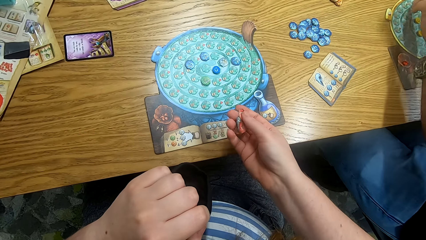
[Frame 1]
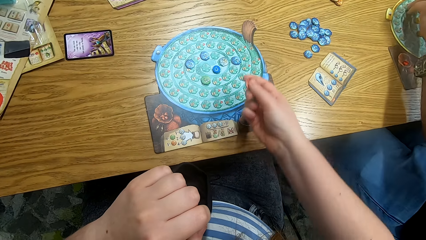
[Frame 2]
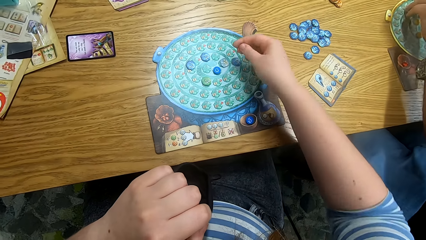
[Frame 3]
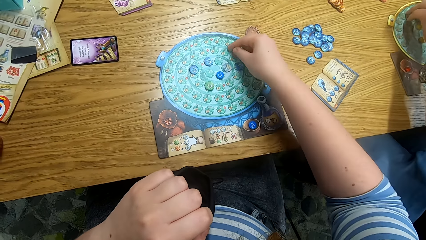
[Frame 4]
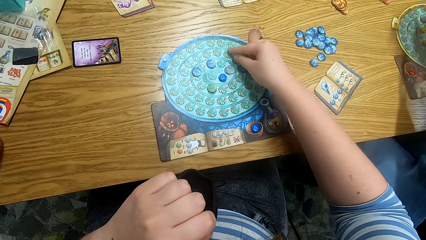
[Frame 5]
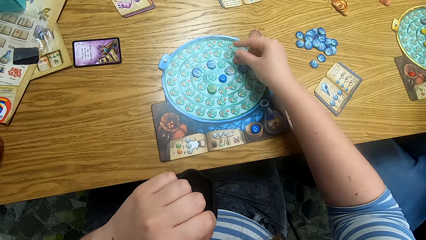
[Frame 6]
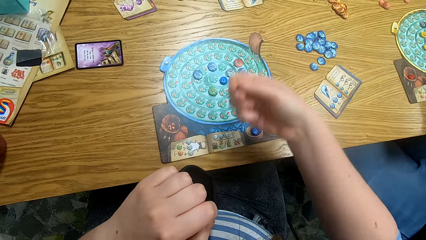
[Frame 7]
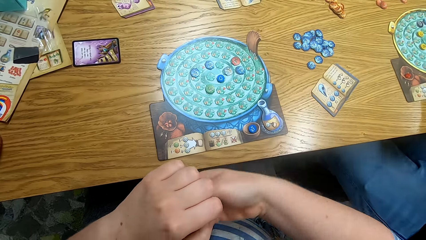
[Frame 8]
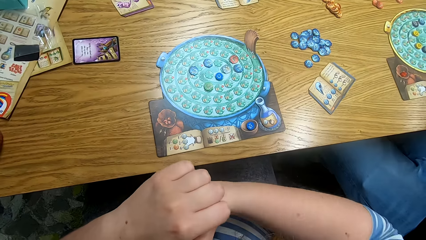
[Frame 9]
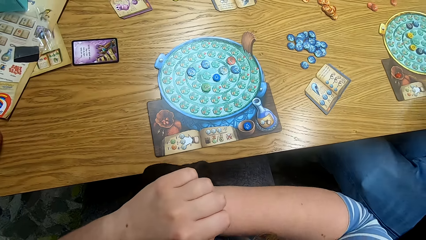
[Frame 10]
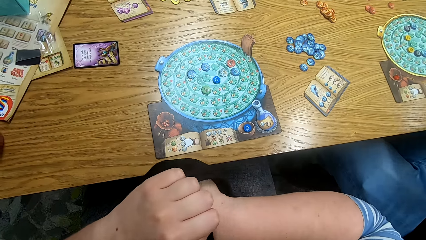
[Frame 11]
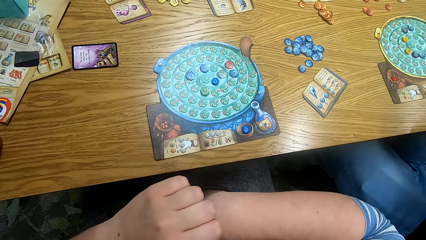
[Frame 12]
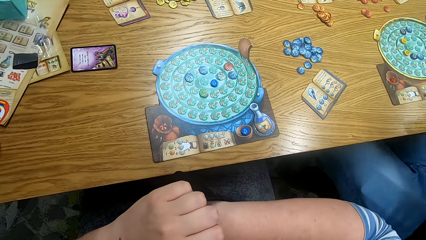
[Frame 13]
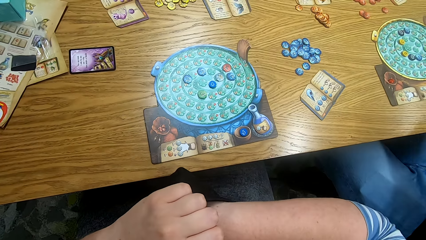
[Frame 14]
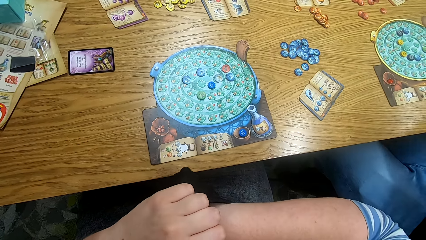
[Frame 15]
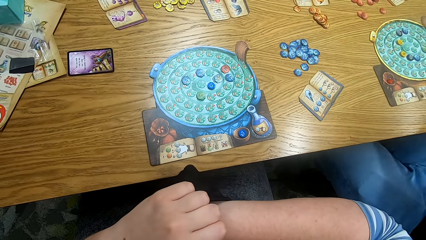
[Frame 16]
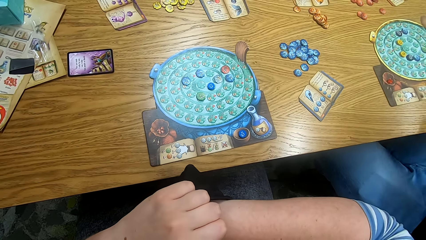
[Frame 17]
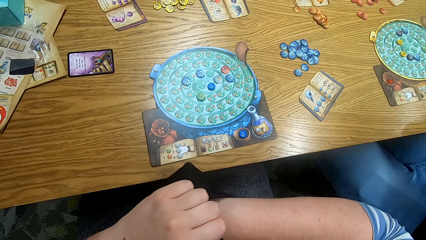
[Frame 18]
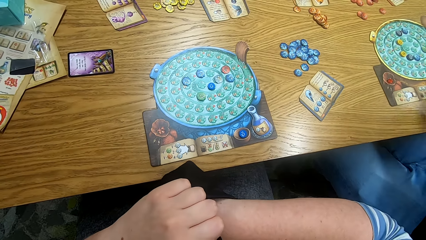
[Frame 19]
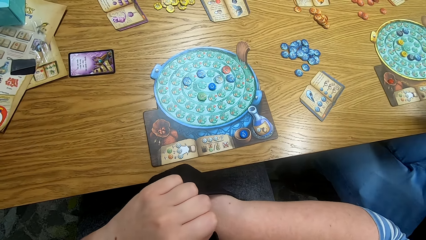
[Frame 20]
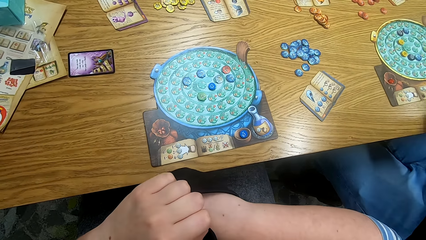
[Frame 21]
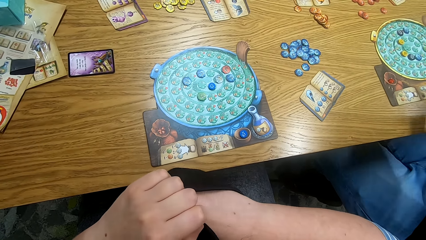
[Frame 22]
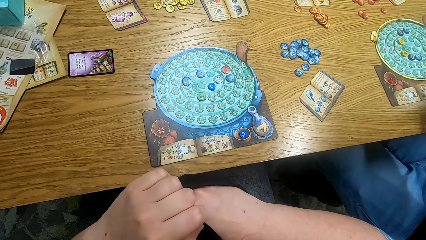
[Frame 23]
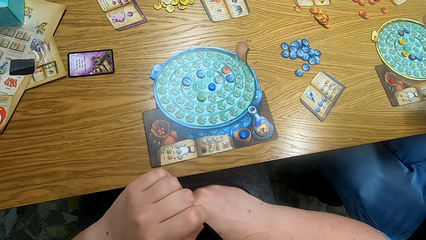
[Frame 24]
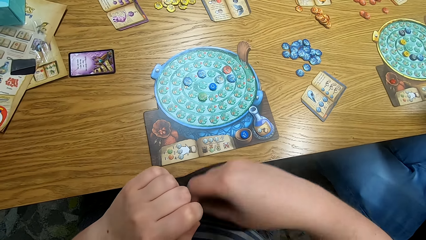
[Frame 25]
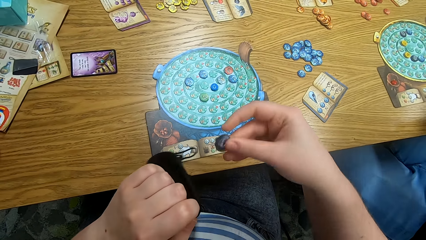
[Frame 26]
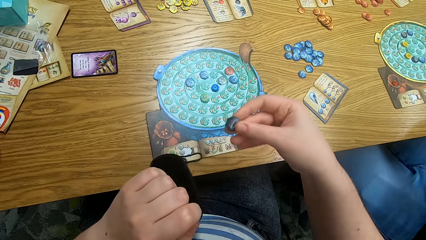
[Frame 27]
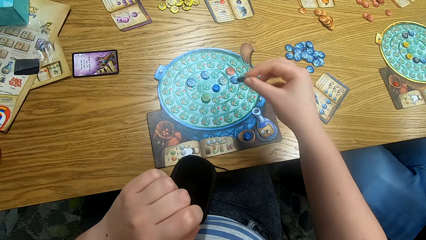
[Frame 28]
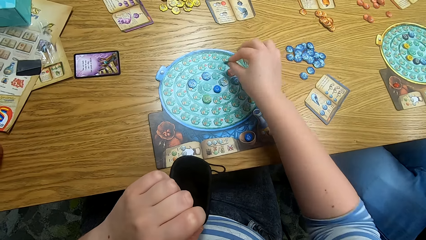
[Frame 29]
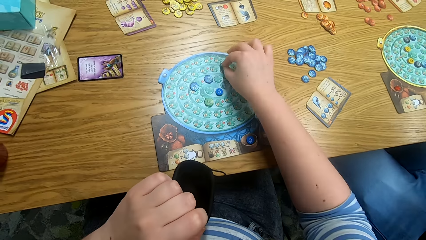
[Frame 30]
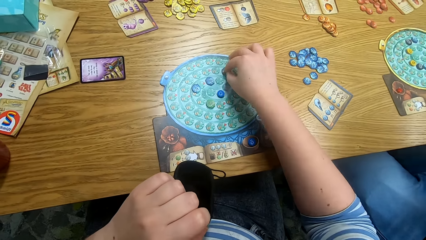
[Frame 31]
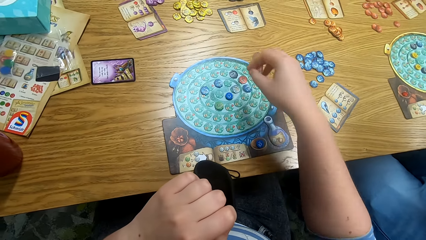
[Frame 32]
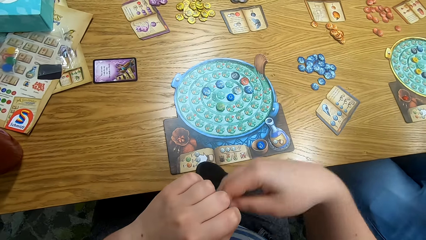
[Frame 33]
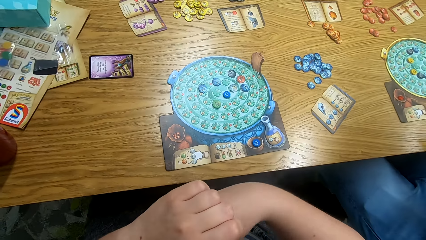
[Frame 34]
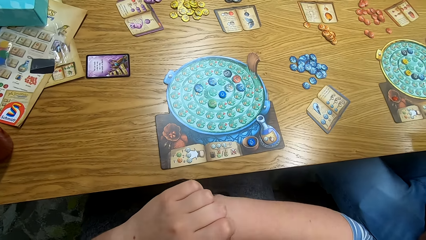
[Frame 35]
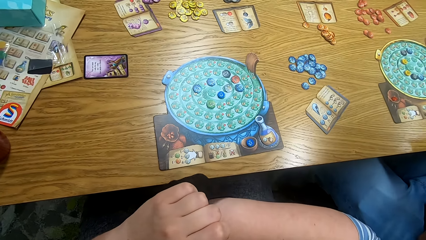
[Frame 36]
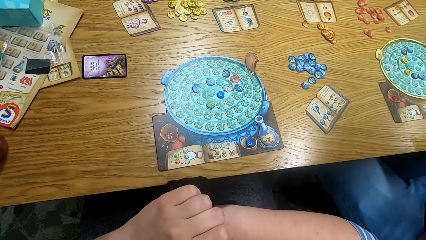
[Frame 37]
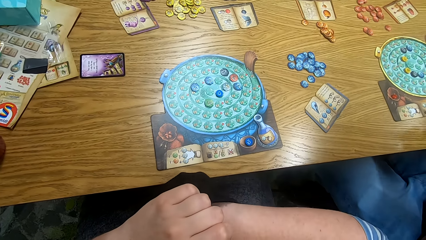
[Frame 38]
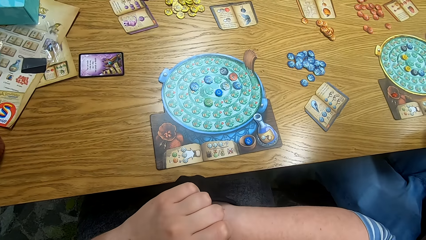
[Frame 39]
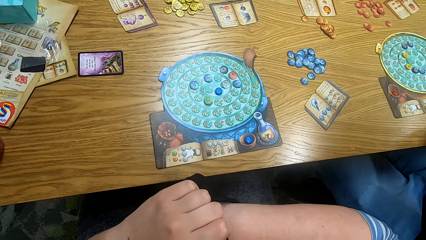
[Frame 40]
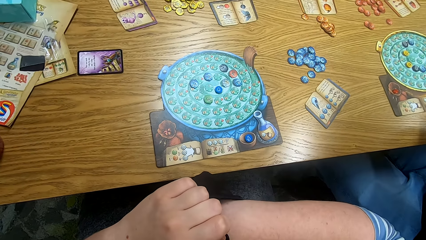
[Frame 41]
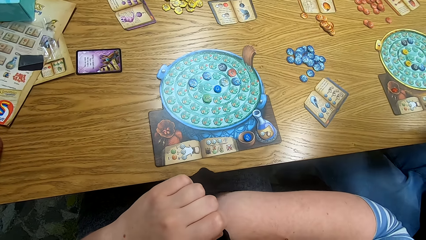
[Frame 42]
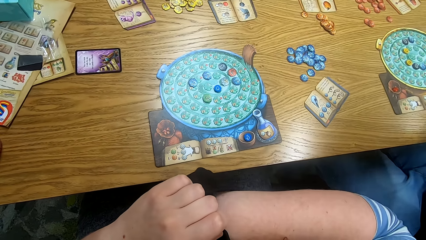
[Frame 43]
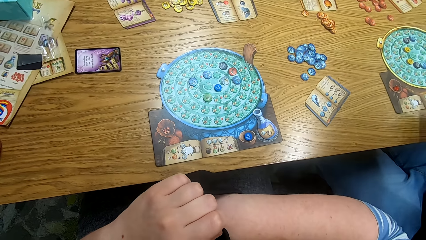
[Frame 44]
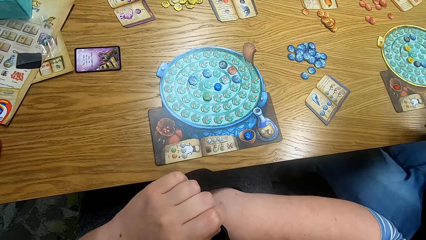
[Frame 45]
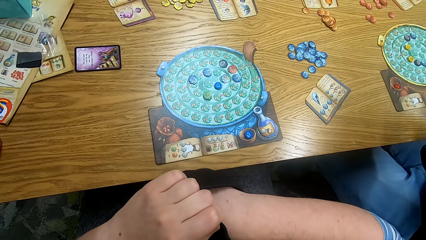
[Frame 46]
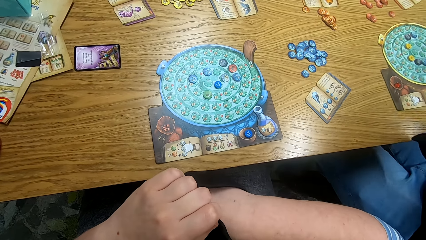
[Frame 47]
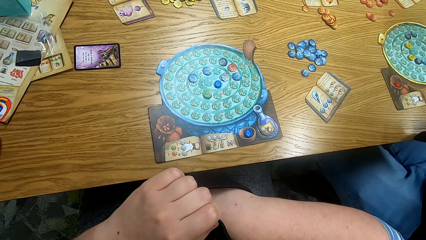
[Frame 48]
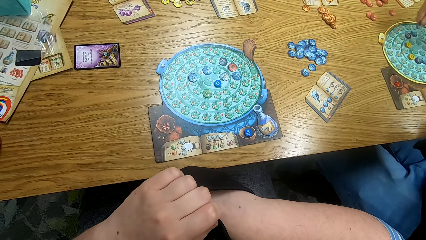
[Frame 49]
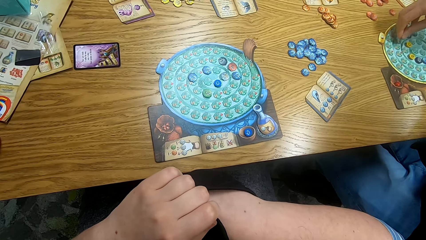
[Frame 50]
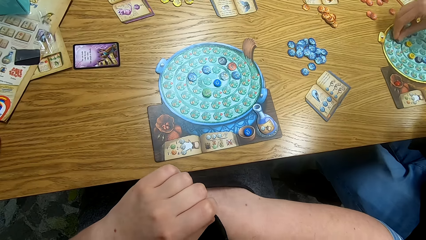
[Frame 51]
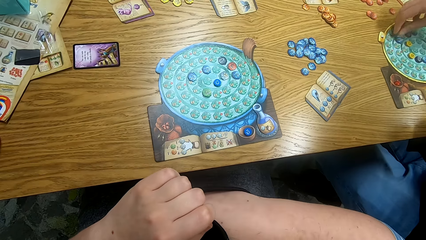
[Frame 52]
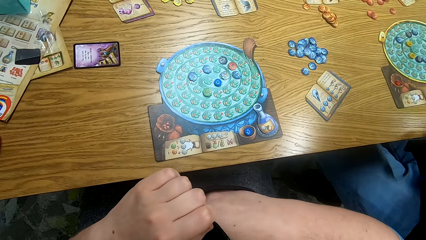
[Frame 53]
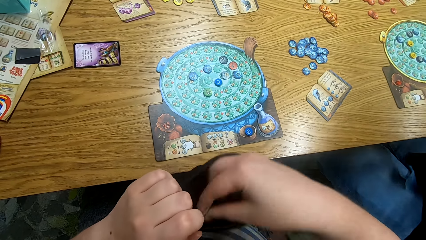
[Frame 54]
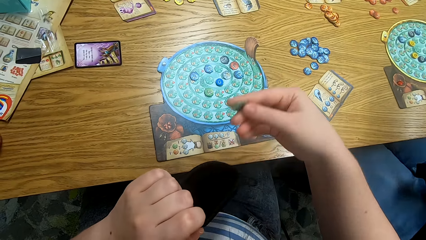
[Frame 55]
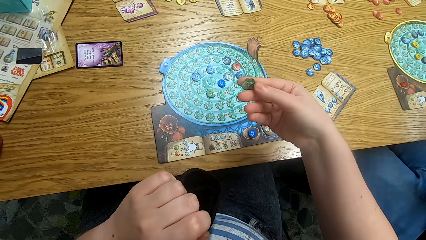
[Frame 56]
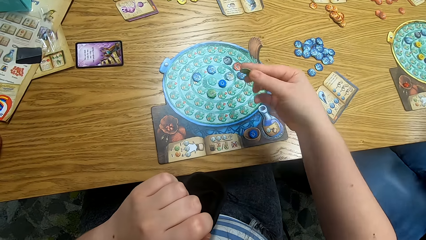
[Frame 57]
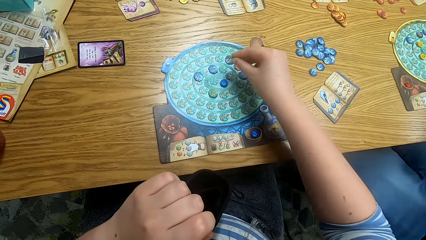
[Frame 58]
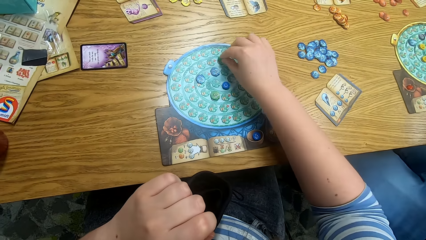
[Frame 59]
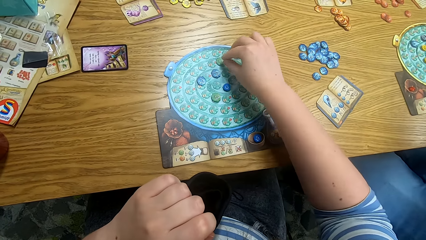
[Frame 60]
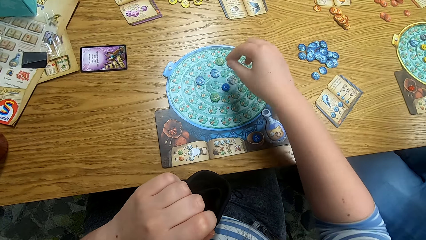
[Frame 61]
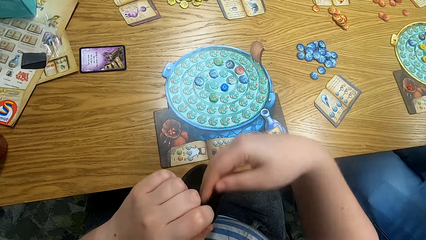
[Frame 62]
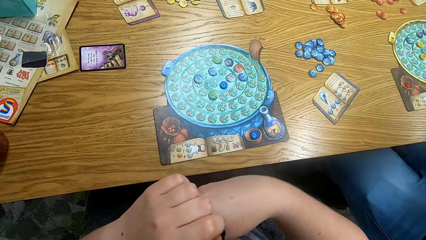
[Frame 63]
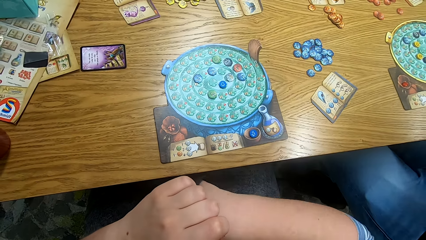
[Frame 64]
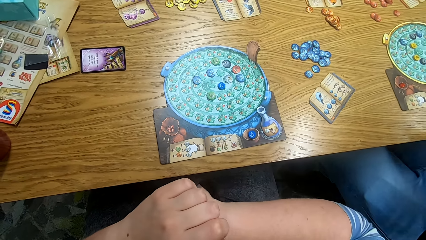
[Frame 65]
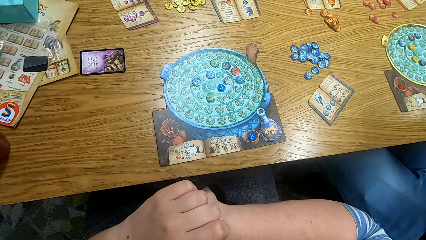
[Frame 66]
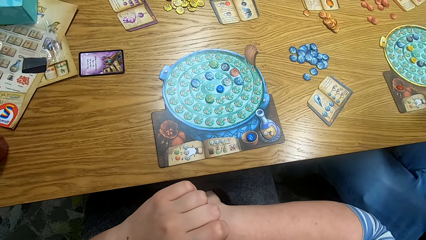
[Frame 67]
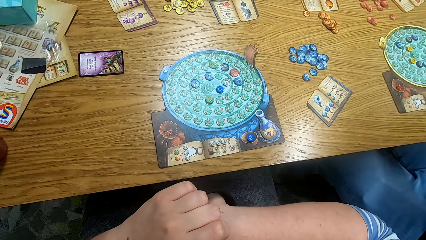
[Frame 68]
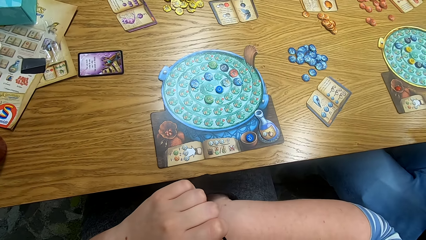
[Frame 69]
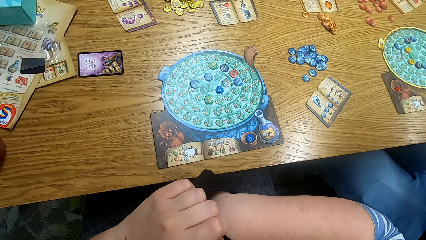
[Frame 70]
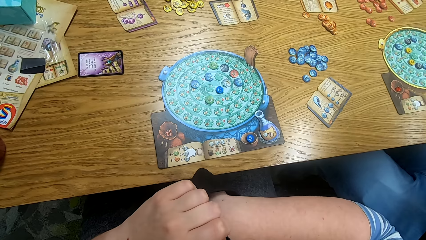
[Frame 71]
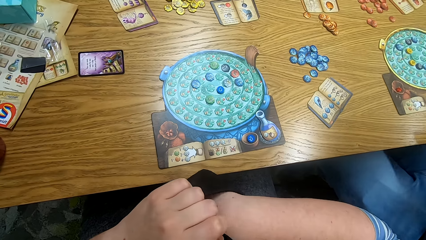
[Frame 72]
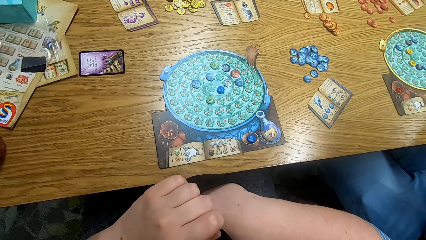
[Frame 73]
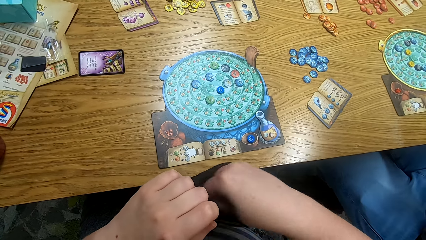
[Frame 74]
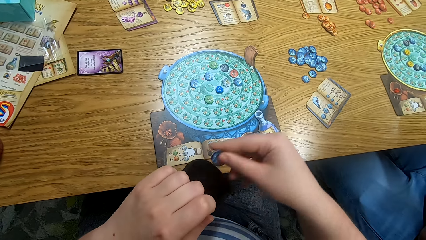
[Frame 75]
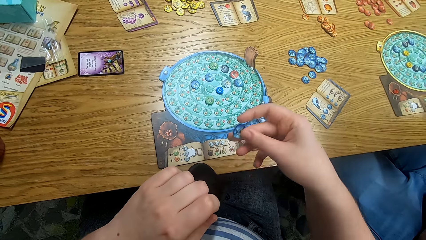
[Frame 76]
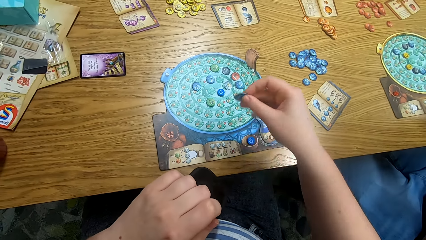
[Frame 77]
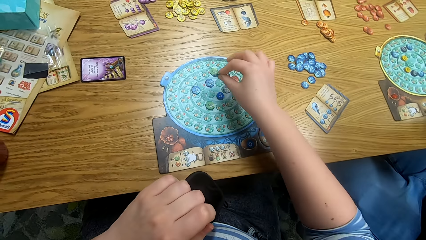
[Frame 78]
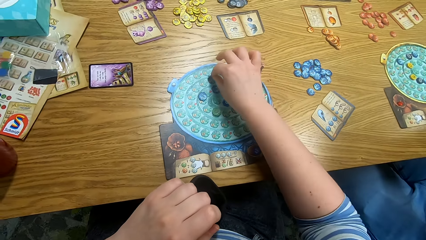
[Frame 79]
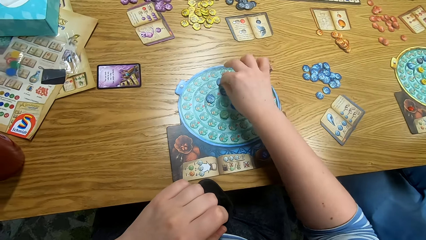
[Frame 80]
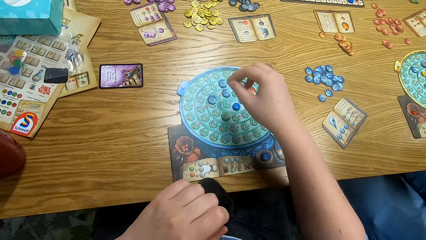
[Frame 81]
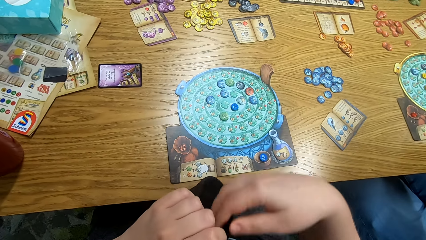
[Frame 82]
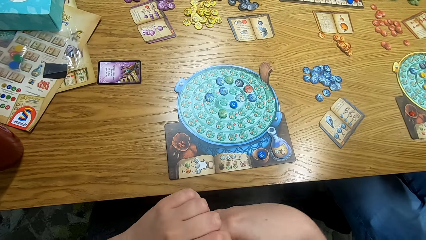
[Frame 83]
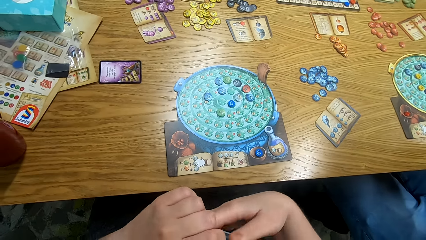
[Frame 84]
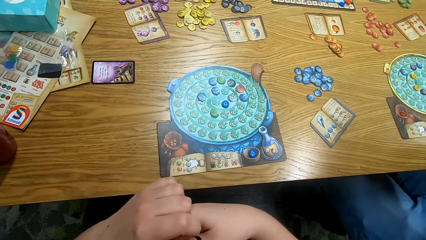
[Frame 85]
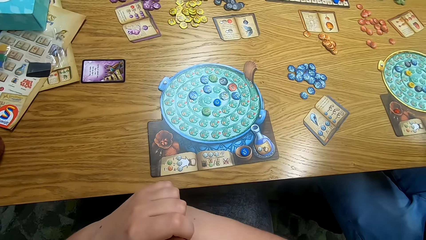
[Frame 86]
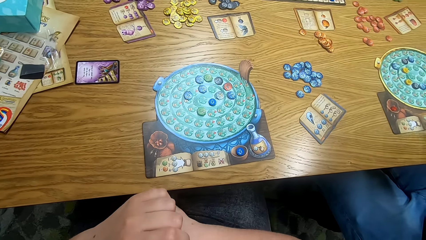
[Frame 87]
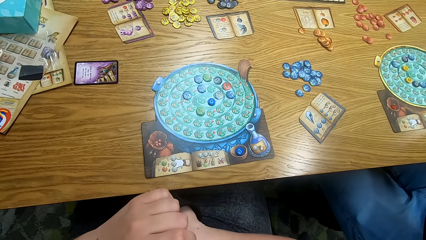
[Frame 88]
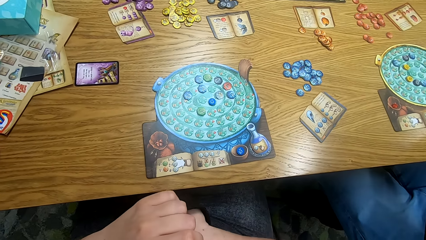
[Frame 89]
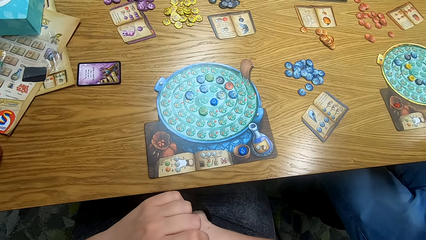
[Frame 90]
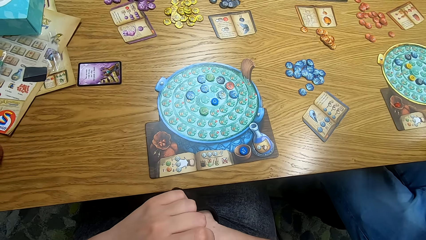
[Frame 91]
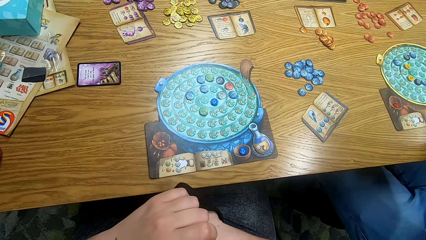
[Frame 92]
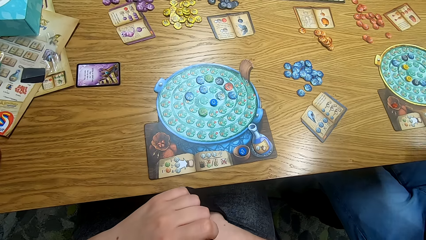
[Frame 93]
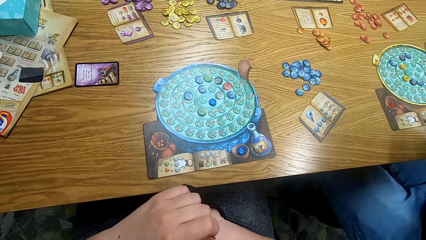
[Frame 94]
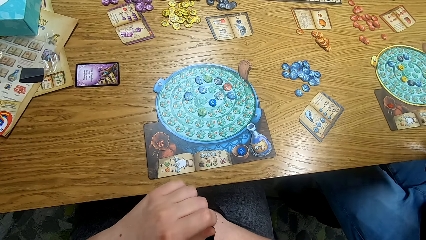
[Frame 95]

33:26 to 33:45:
A man places the token on the board. The camera wearer places the token on the board. They pick the tokens from the bag. They place the token on the board. They pick the tokens from the bag. The man places the token on the board. The camera wearer looks at the token. They place the token on the board. They pick the tokens from the bag. They place the token on the board. They pick the tokens from the bag.
